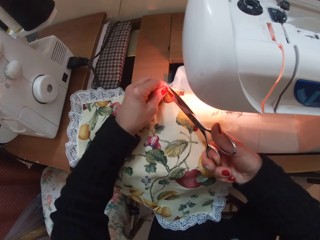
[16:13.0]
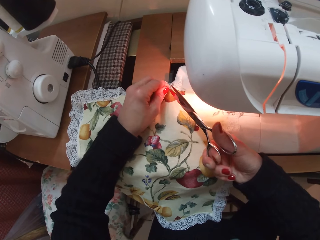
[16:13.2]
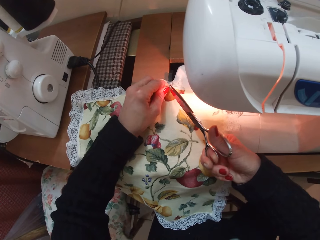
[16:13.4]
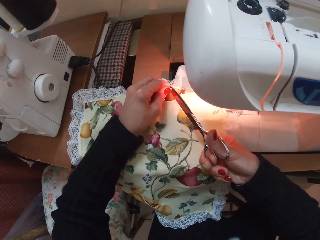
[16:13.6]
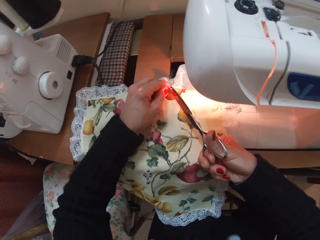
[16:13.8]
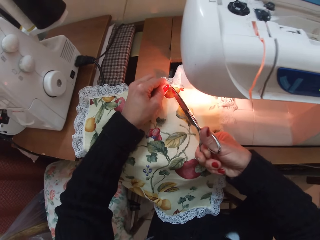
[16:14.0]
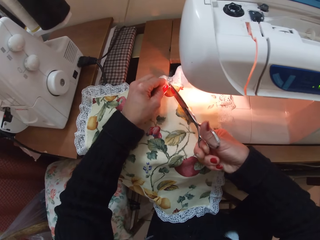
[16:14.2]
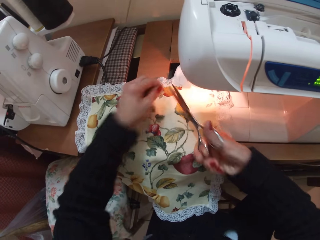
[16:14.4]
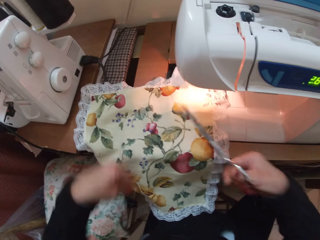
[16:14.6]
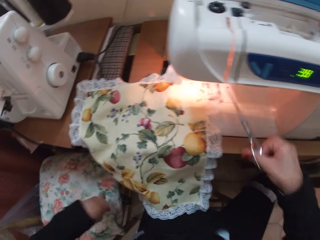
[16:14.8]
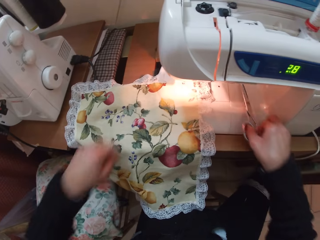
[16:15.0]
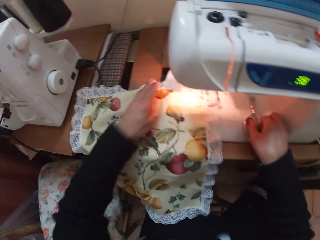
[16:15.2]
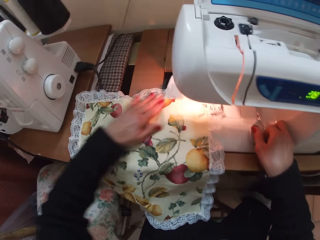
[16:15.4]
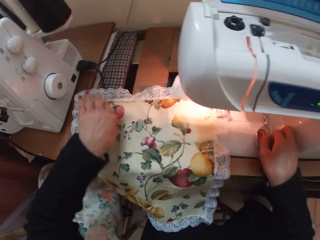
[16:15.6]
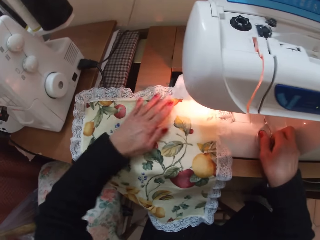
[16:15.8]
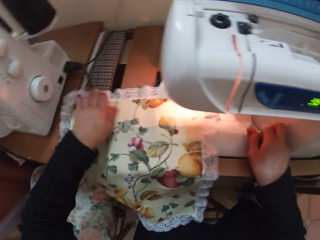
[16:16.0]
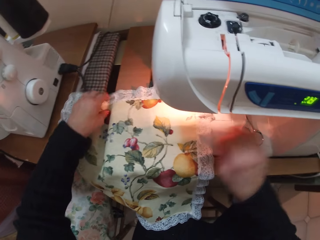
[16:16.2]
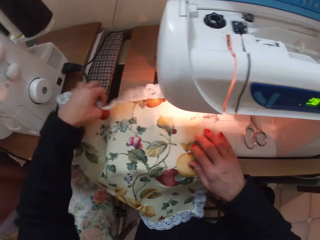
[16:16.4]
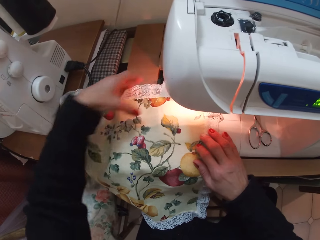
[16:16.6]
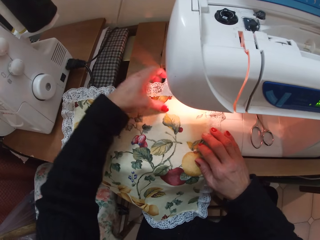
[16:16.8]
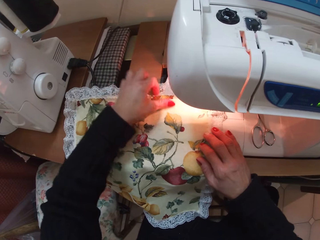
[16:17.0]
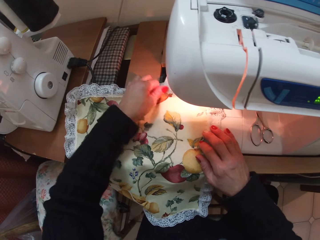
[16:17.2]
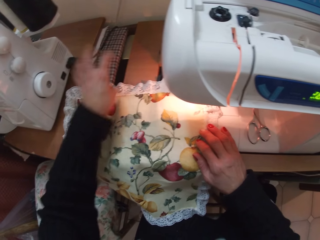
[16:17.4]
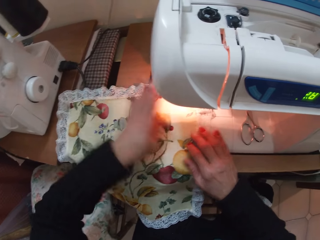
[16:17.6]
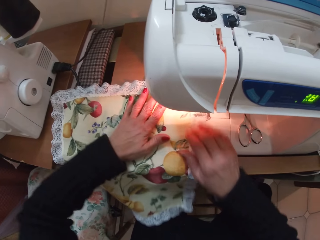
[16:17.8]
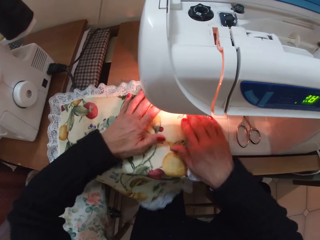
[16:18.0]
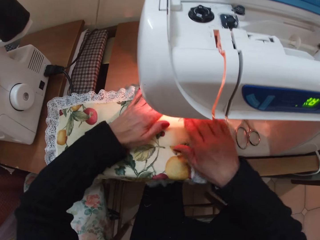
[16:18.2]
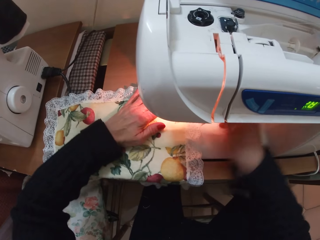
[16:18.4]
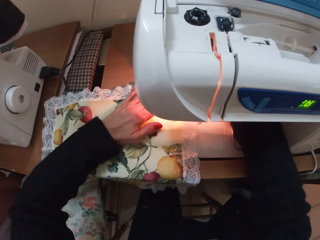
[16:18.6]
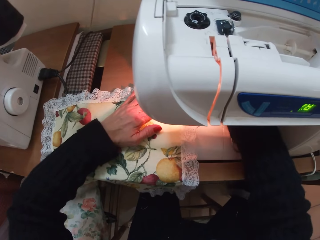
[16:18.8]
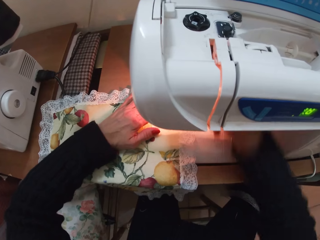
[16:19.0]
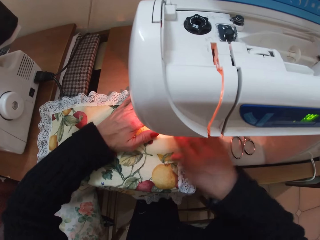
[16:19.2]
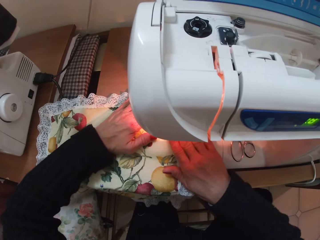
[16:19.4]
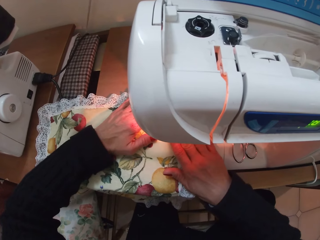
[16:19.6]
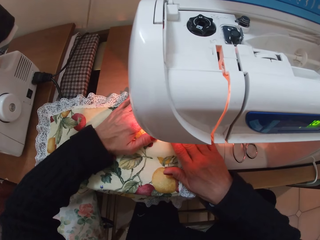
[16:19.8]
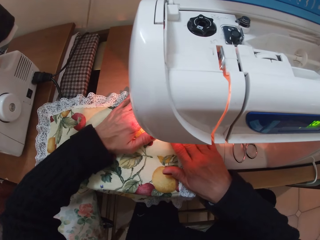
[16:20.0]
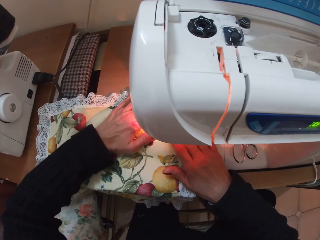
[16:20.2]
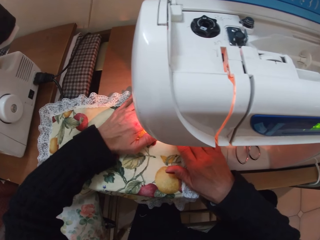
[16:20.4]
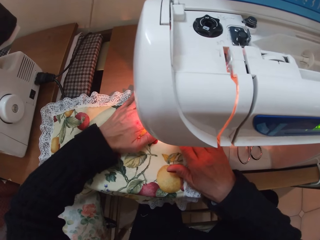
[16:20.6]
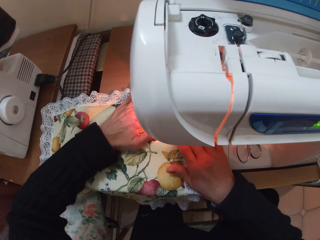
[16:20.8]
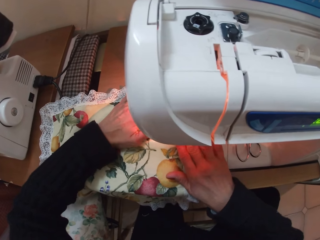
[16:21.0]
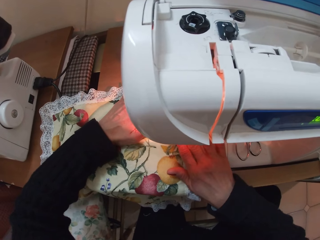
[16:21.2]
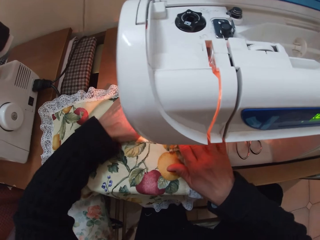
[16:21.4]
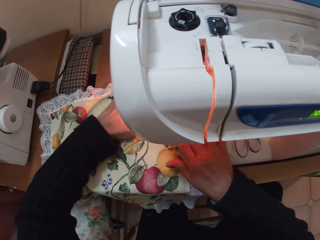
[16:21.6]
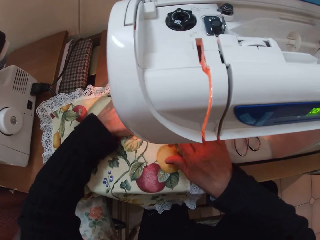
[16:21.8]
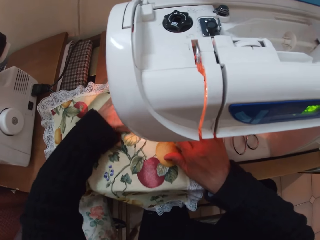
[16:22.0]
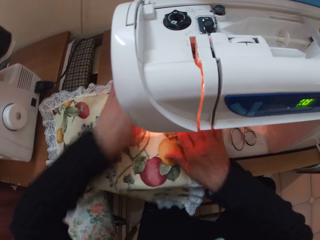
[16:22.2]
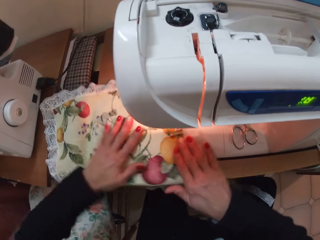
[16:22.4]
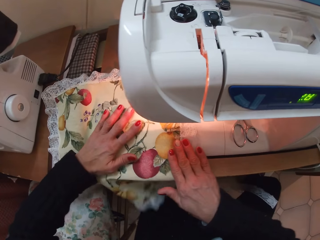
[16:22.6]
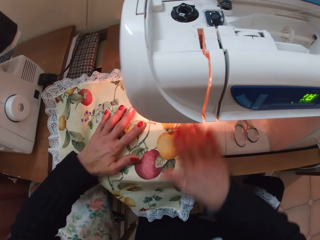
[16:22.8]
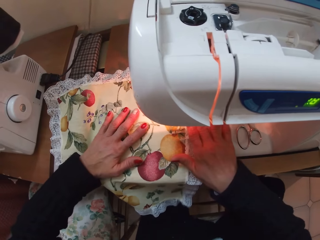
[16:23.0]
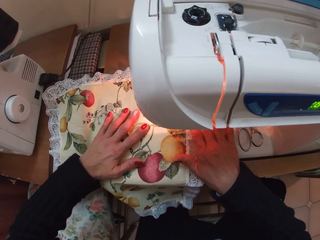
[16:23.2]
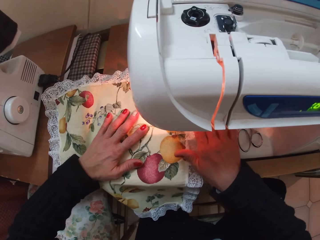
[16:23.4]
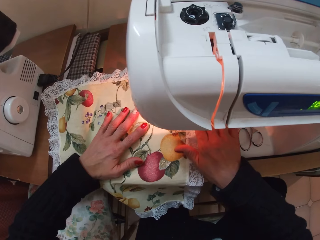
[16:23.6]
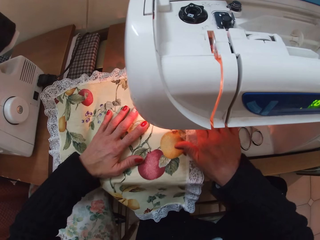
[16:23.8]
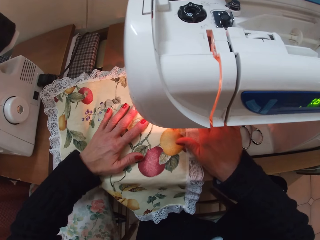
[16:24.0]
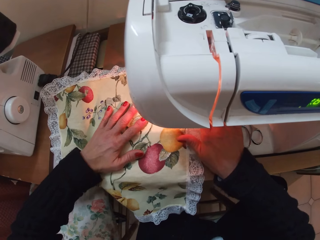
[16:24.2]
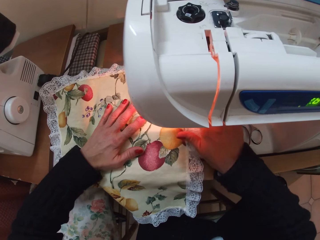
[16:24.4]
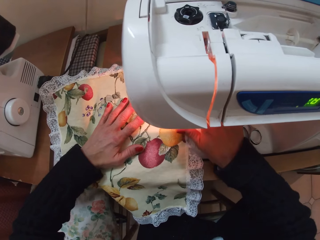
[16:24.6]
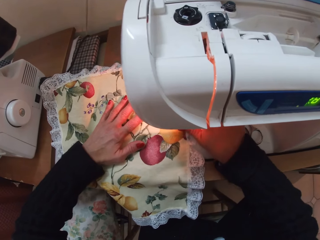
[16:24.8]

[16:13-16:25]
The camera wearer drops the scissors on the sewing machine. She wipes off the fabric with her left hand. She sews the fabric with the sewing machine.

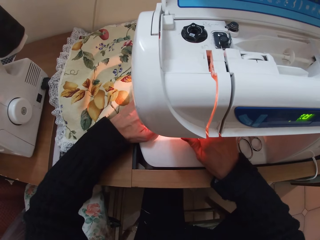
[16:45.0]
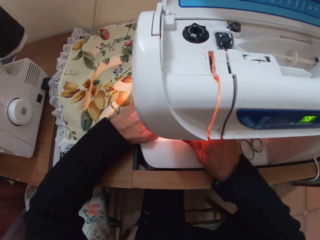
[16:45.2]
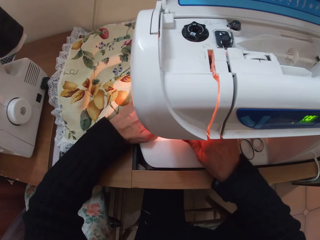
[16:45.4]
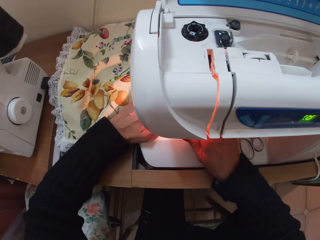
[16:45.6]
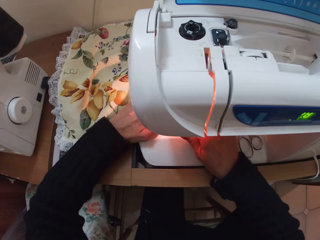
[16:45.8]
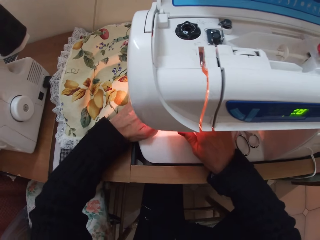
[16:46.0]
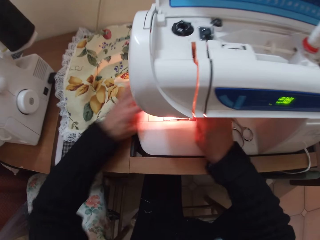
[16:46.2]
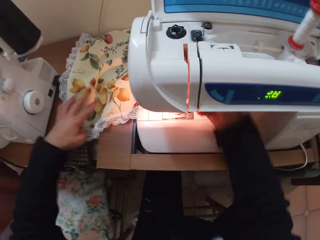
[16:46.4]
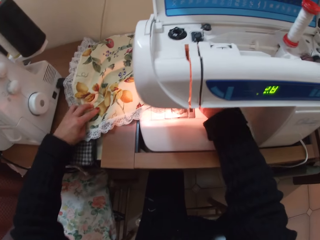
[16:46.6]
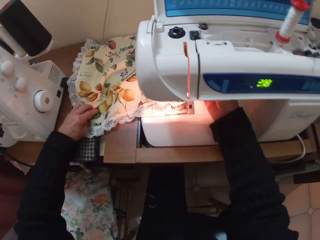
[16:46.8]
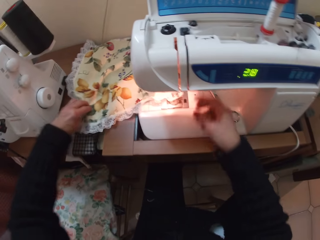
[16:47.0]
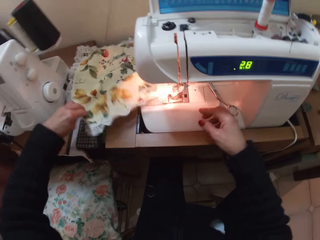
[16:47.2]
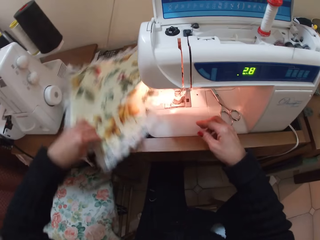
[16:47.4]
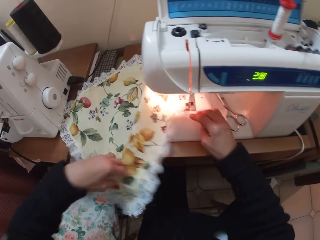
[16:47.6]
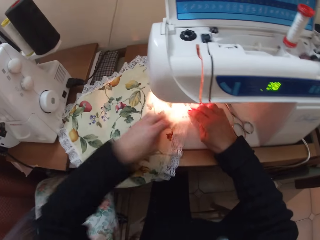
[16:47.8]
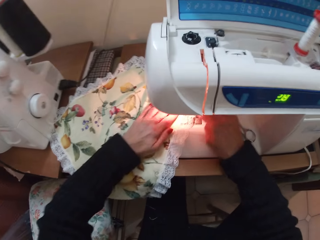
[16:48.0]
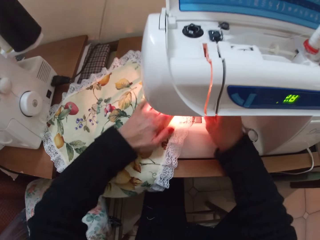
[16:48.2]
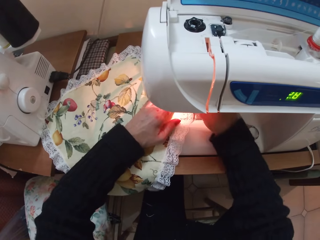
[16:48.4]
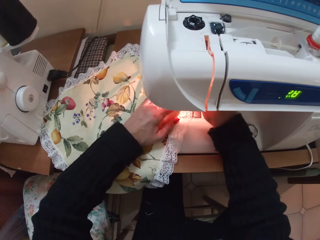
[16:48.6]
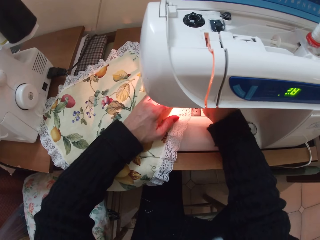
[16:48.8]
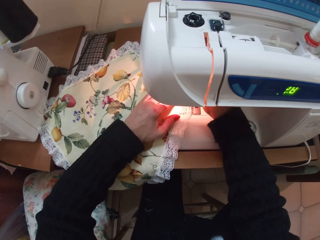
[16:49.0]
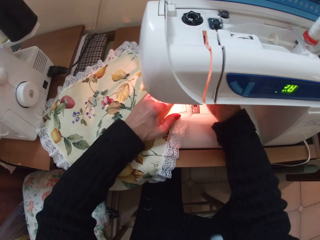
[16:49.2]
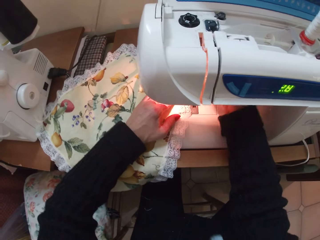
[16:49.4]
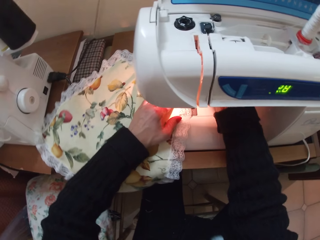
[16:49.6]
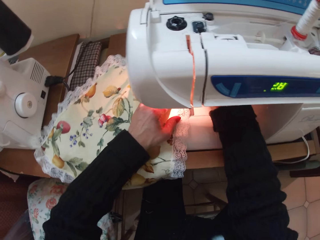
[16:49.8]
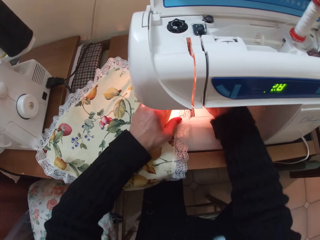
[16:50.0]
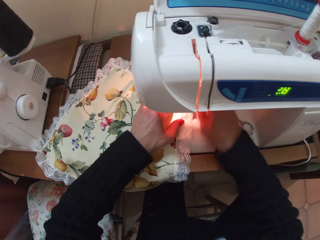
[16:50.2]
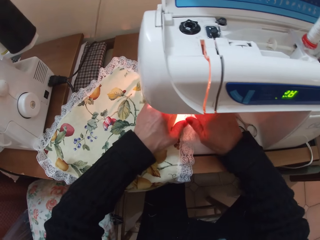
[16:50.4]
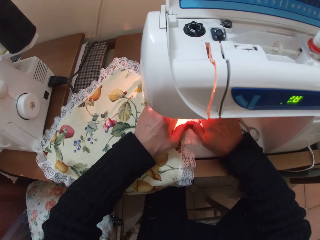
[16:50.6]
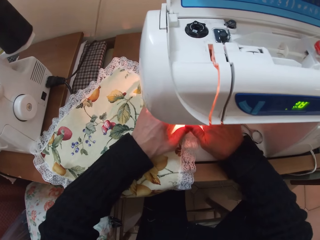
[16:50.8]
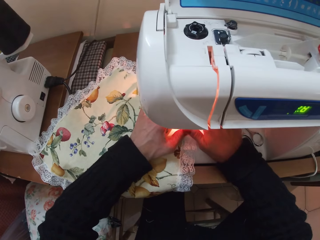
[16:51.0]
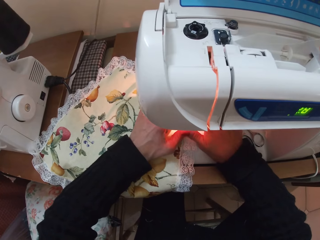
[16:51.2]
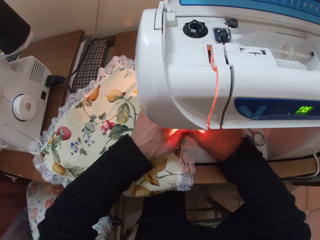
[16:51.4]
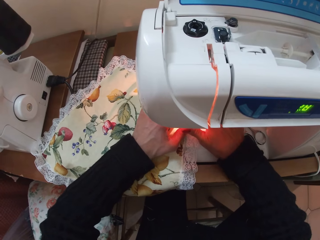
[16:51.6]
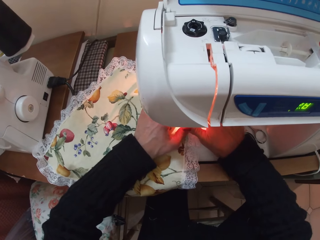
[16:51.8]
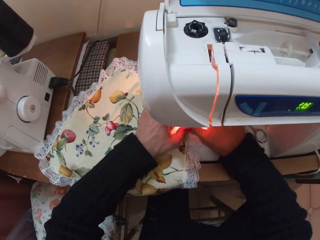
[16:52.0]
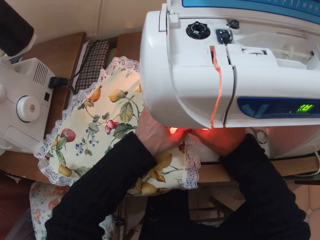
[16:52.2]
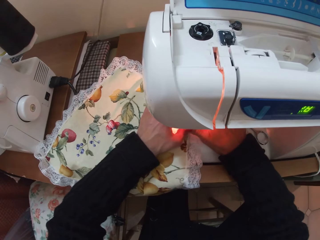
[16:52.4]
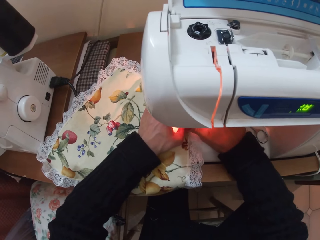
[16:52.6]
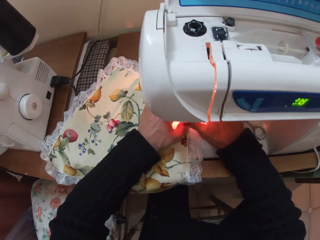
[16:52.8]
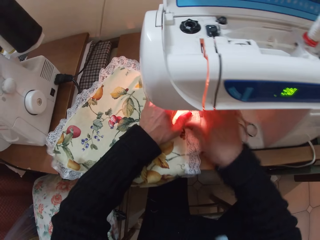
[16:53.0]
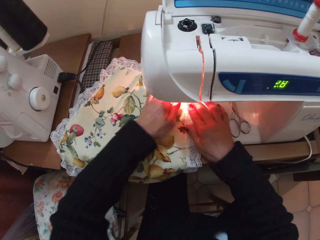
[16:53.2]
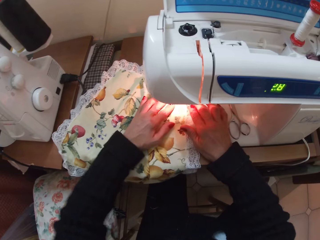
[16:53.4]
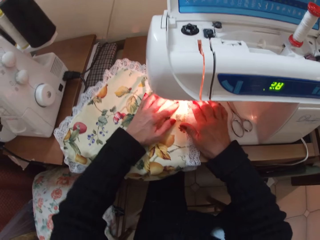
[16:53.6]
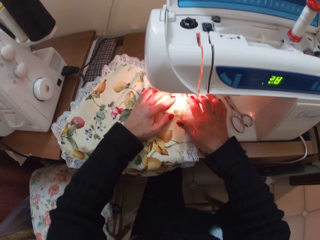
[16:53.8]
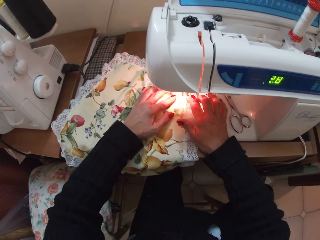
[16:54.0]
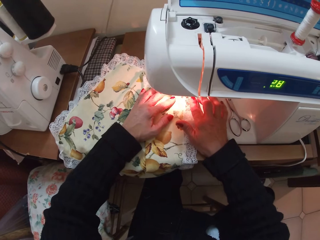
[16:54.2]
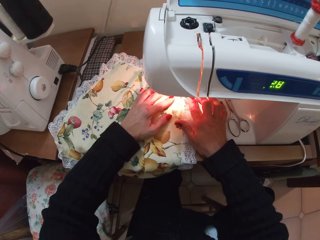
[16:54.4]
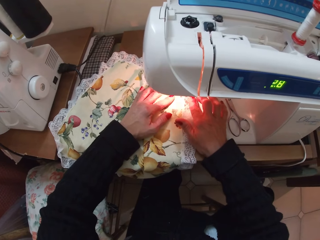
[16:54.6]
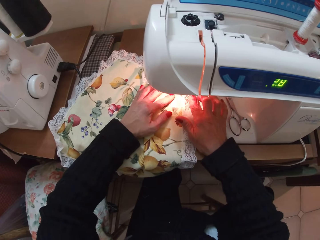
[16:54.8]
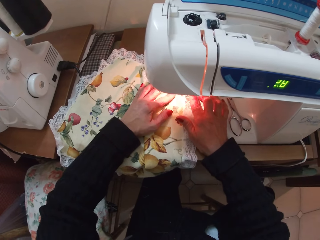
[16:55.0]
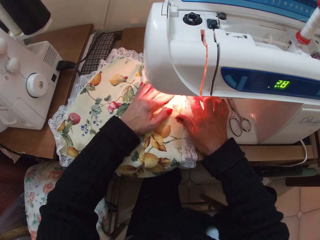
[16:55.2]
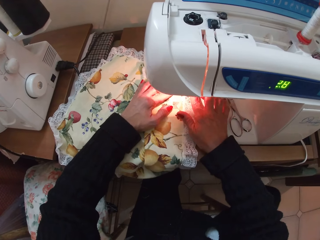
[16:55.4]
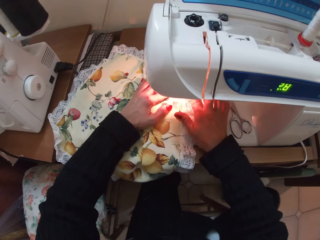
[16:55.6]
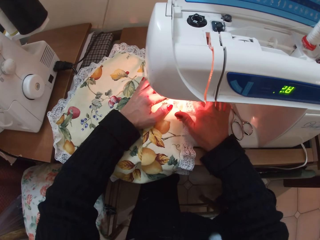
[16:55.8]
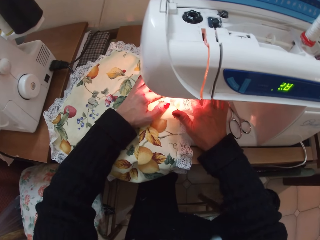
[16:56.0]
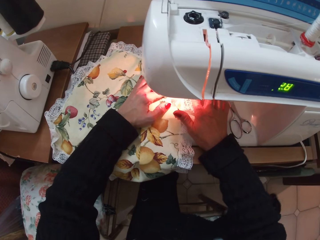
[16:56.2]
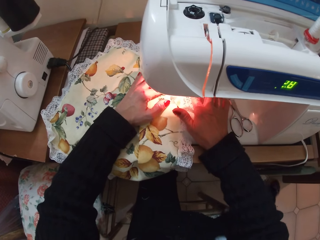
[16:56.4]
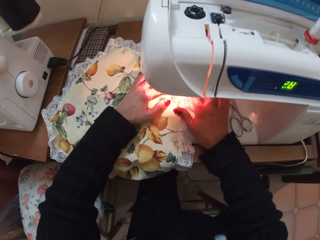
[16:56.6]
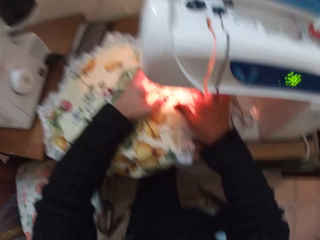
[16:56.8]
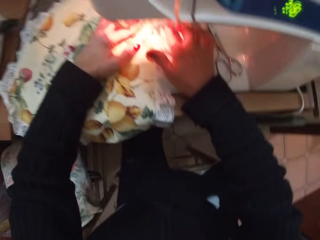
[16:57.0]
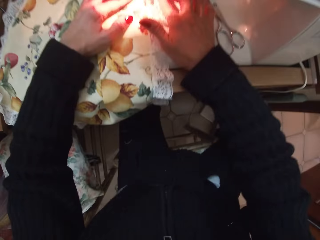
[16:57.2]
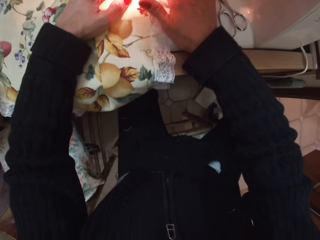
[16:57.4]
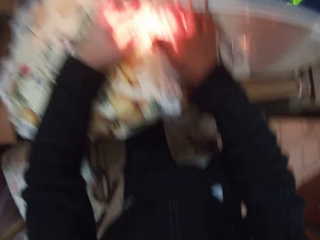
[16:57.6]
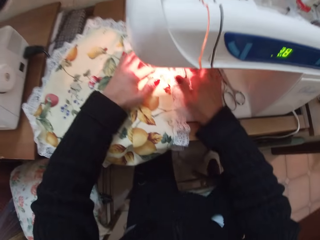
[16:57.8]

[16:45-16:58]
The camera wearer turns the fabric. They sew the fabric with the sewing machine.
